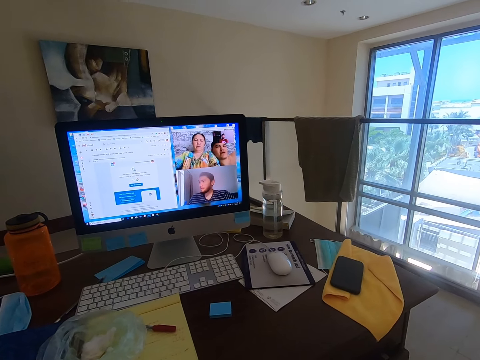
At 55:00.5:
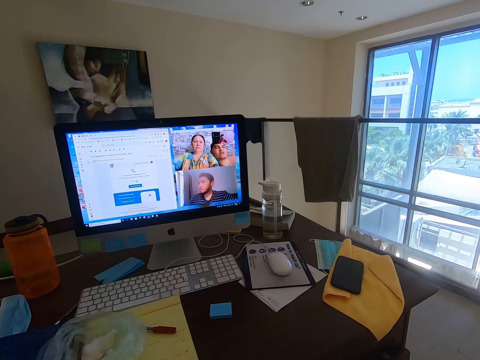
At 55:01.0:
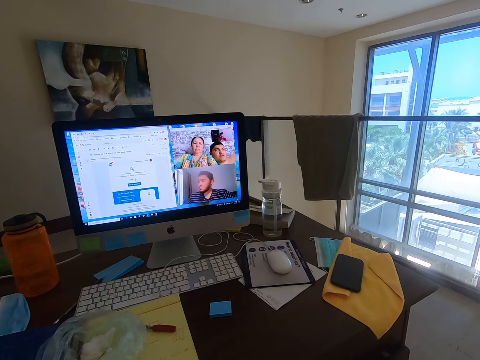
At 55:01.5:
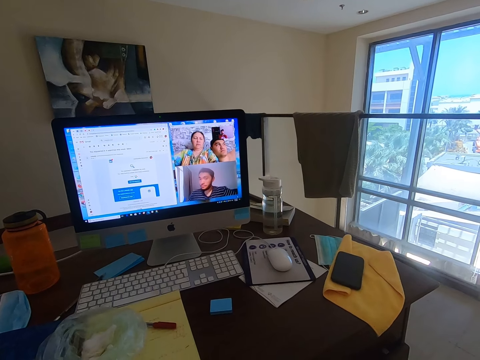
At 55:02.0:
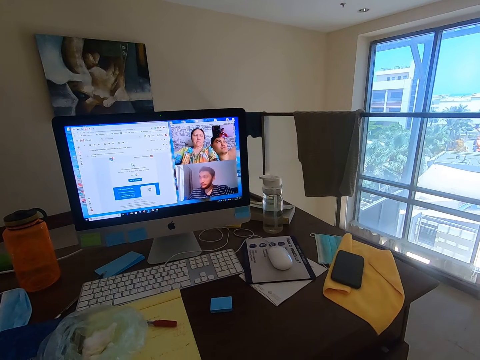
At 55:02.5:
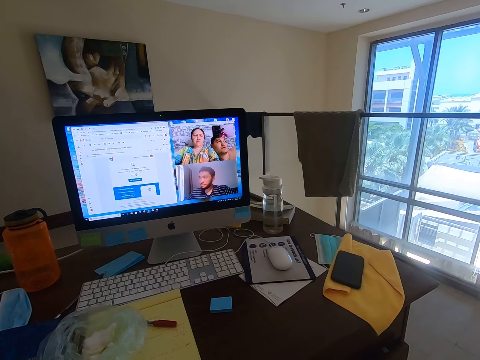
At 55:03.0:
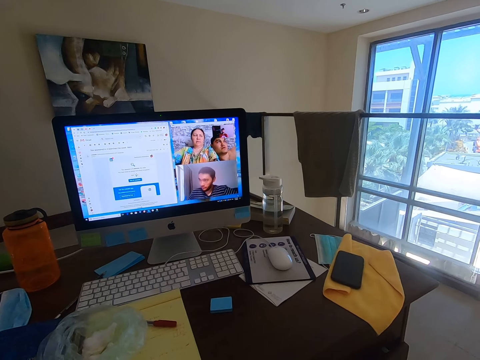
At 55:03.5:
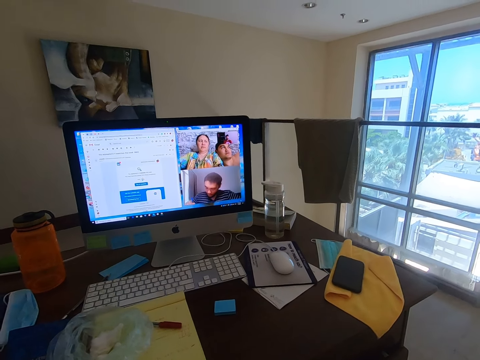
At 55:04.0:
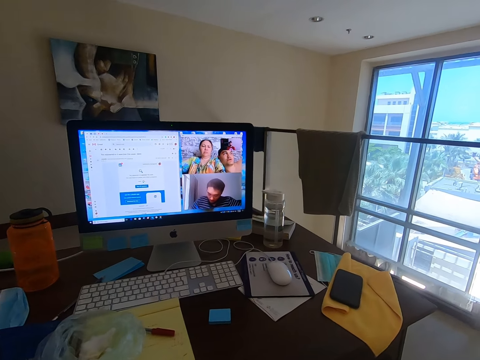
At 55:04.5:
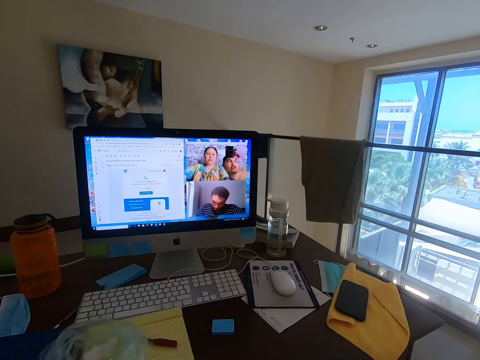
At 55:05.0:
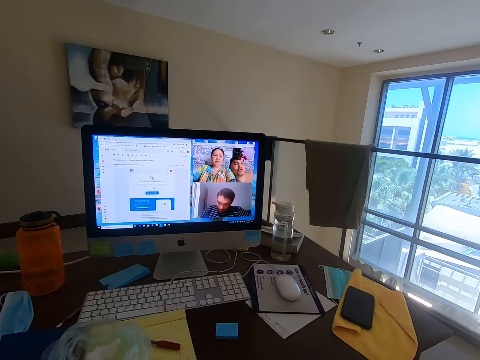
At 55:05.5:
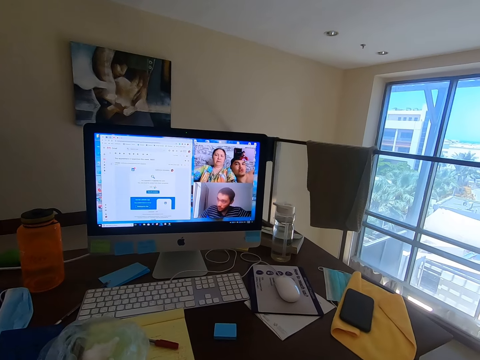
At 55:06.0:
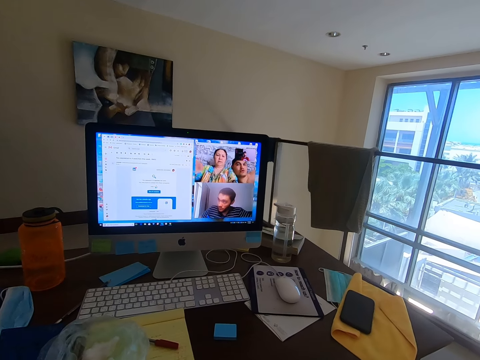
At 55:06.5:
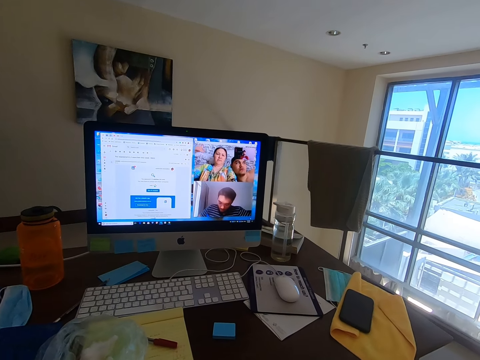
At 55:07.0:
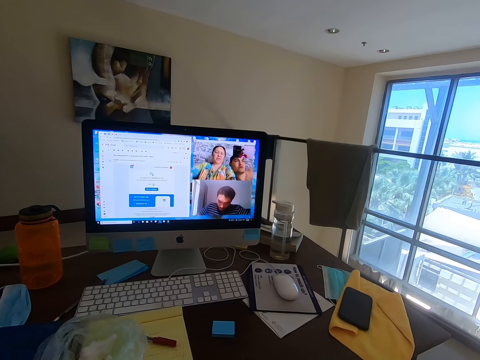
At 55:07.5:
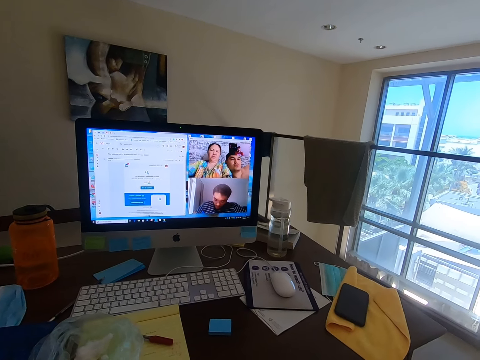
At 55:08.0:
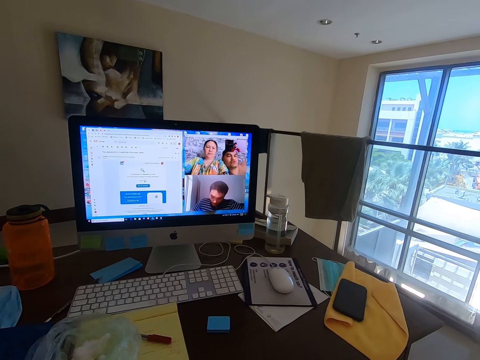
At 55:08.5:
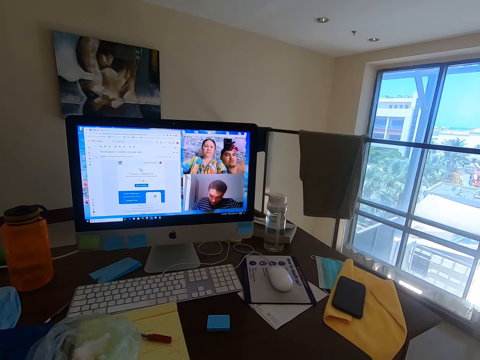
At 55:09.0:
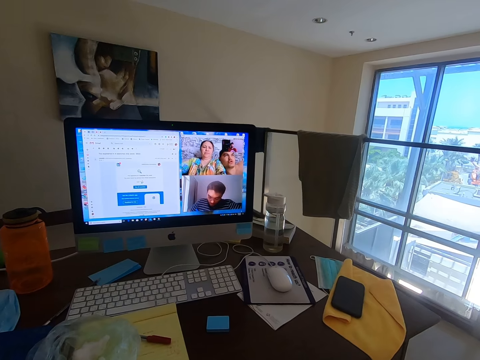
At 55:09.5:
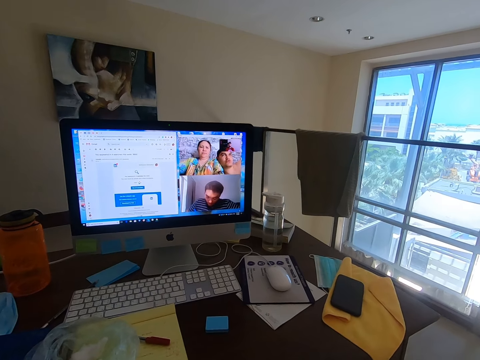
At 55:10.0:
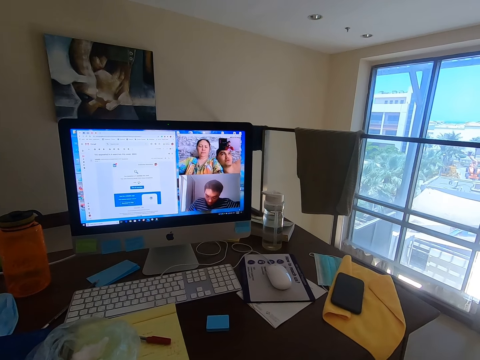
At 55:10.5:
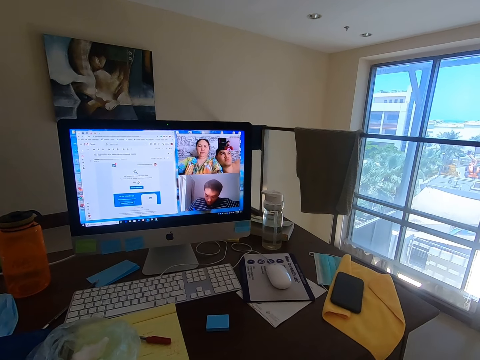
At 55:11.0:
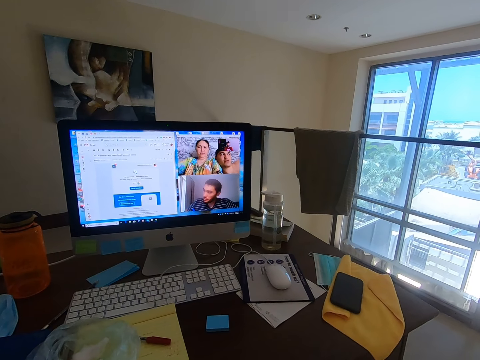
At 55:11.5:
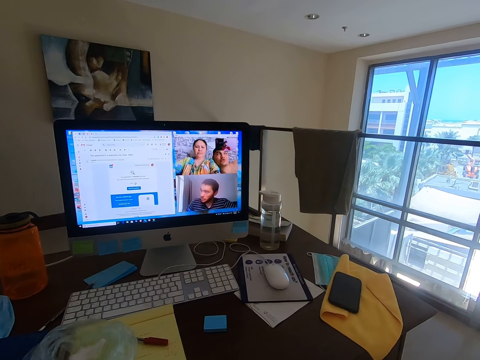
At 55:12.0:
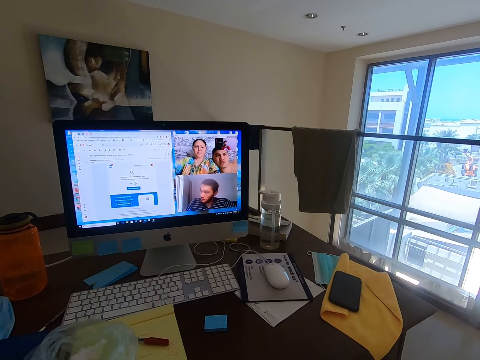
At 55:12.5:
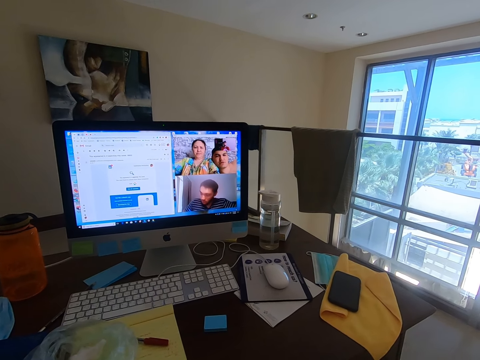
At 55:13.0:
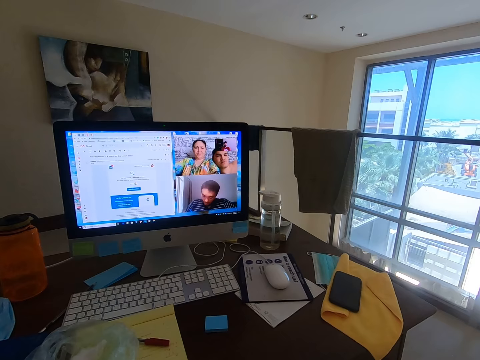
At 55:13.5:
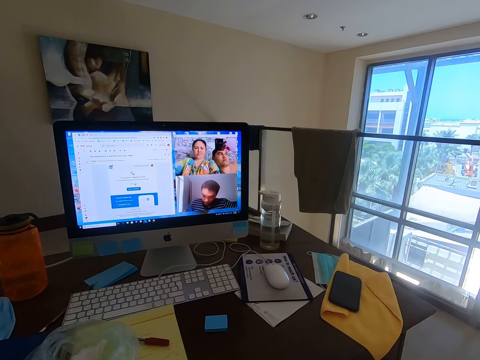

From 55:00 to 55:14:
A man converses with the camera wearer. A woman converses with the camera wearer. The man converses with the camera wearer.

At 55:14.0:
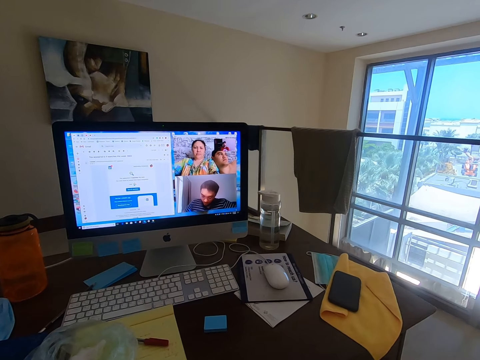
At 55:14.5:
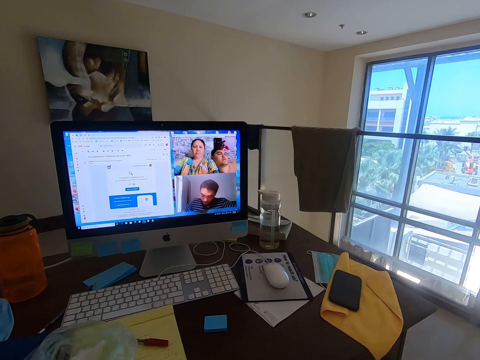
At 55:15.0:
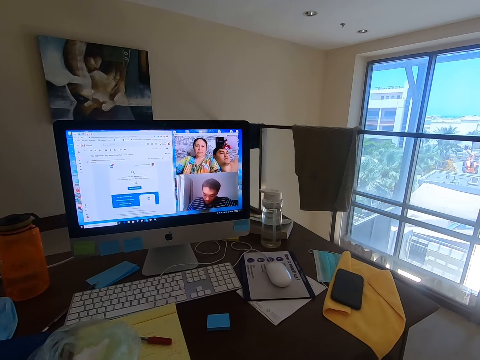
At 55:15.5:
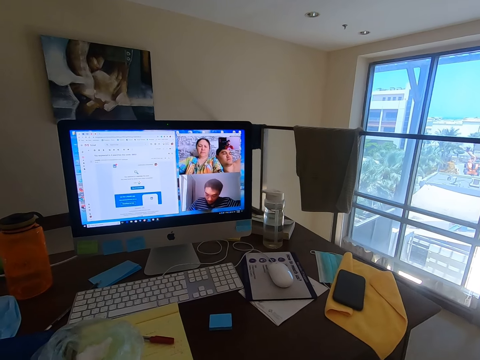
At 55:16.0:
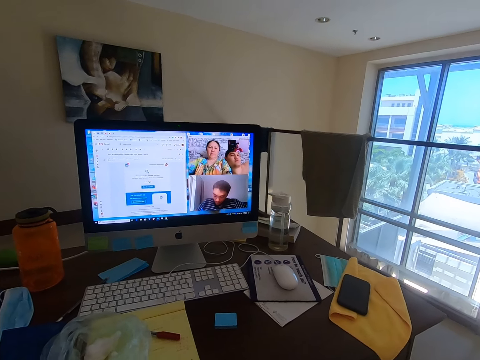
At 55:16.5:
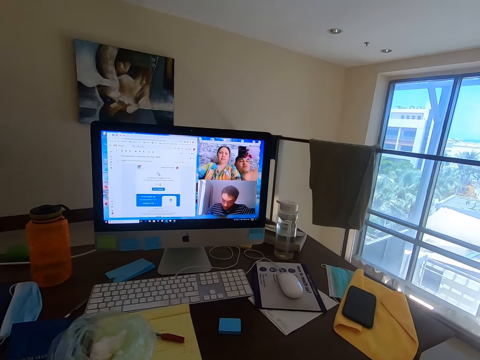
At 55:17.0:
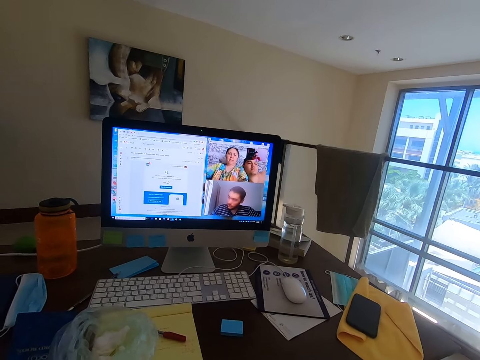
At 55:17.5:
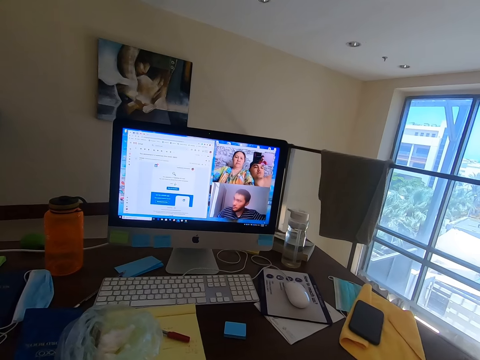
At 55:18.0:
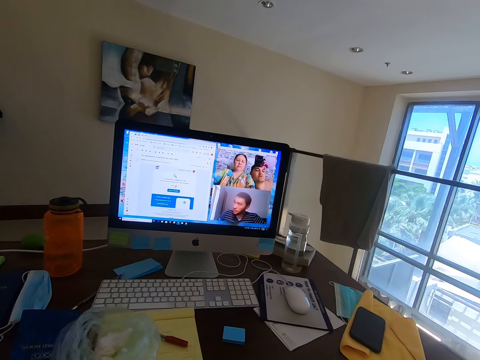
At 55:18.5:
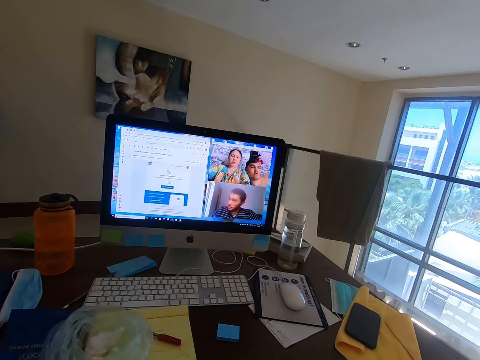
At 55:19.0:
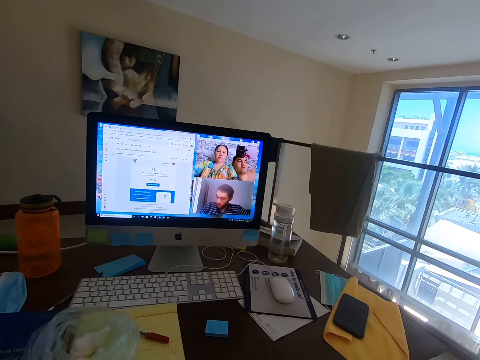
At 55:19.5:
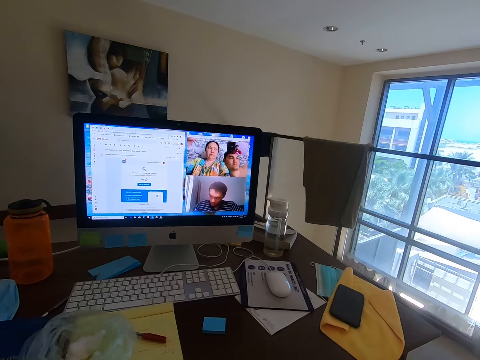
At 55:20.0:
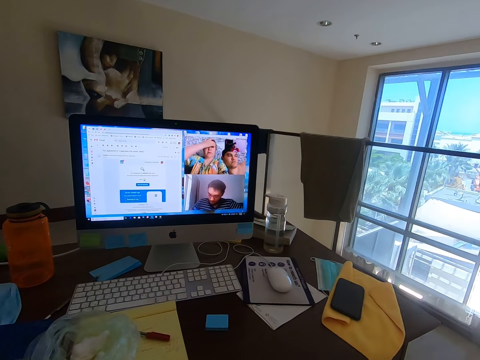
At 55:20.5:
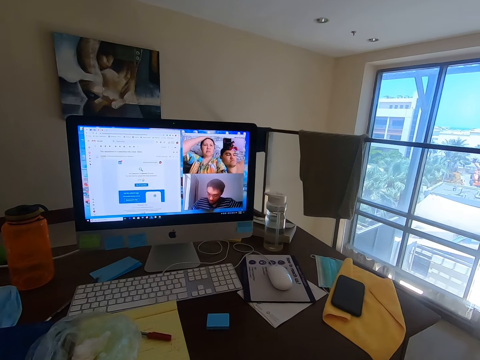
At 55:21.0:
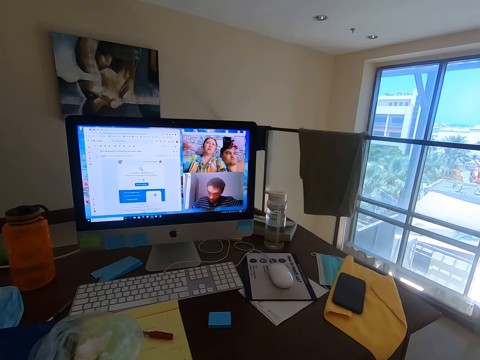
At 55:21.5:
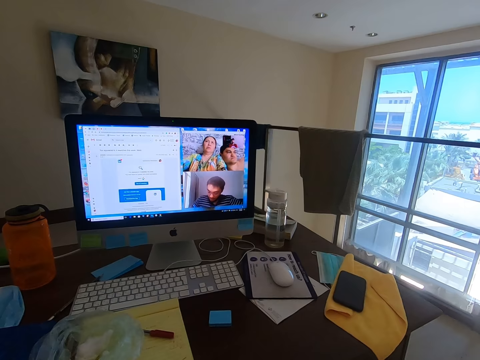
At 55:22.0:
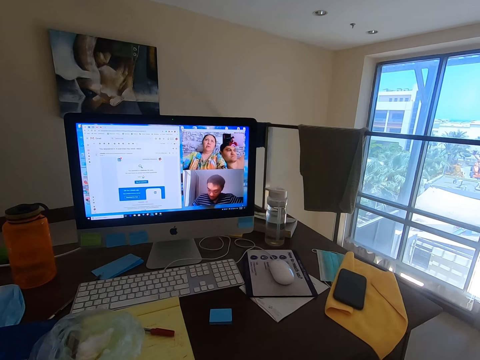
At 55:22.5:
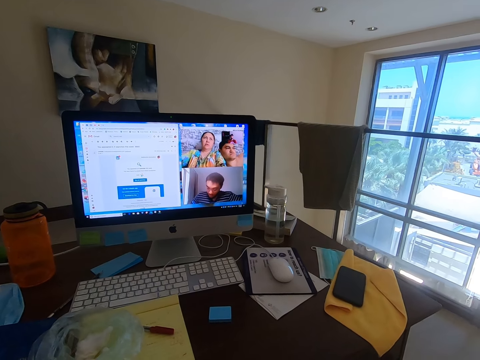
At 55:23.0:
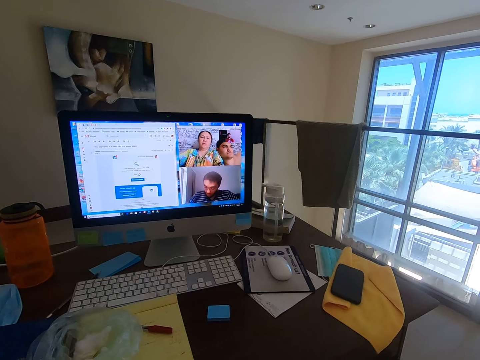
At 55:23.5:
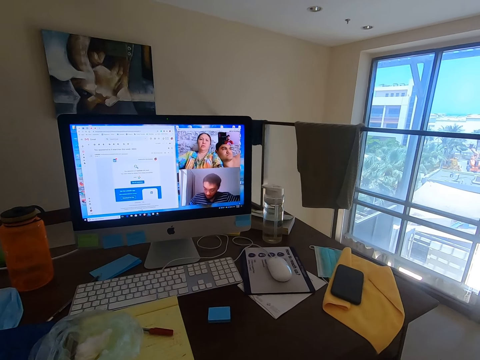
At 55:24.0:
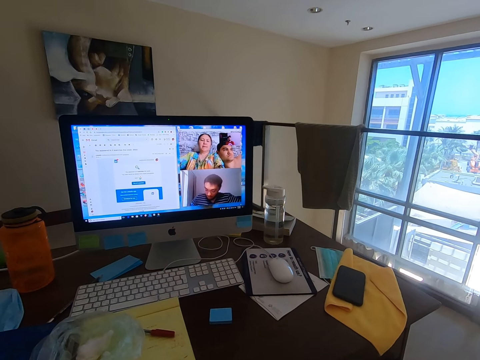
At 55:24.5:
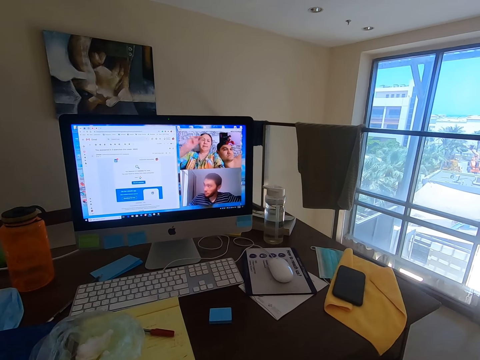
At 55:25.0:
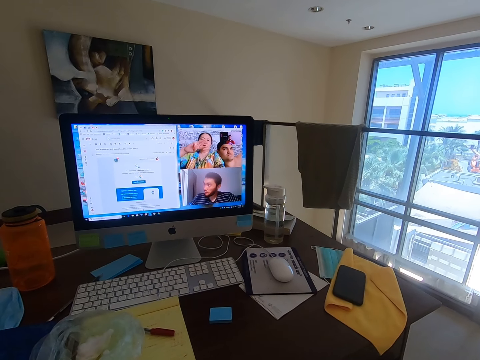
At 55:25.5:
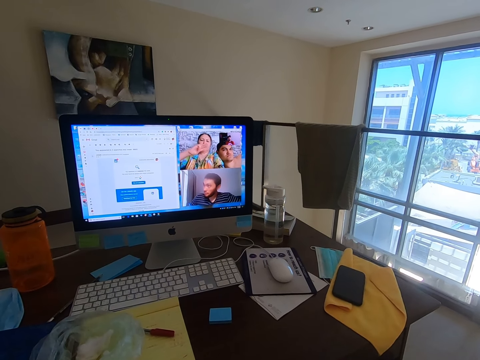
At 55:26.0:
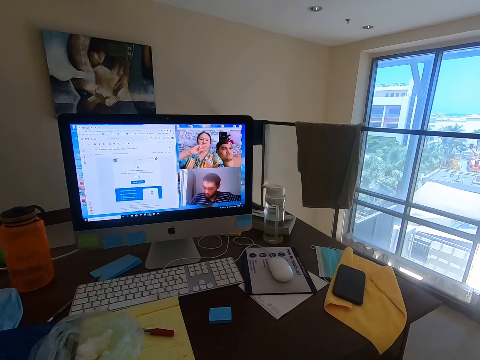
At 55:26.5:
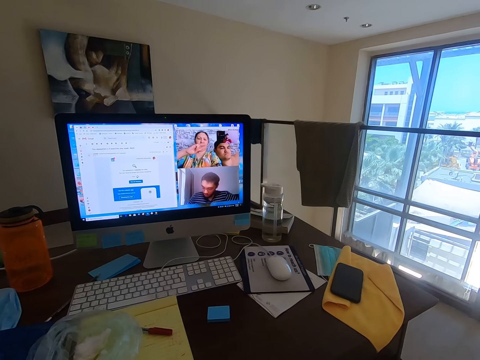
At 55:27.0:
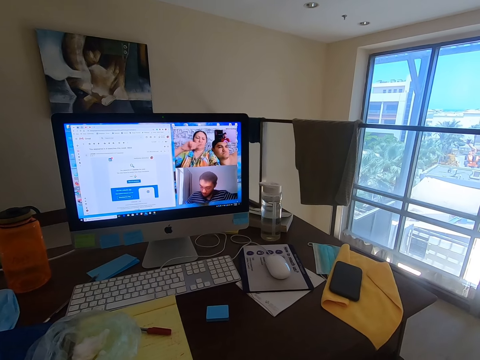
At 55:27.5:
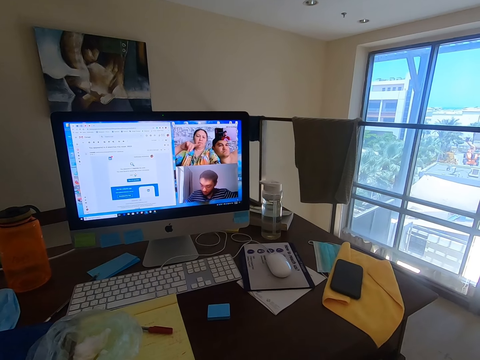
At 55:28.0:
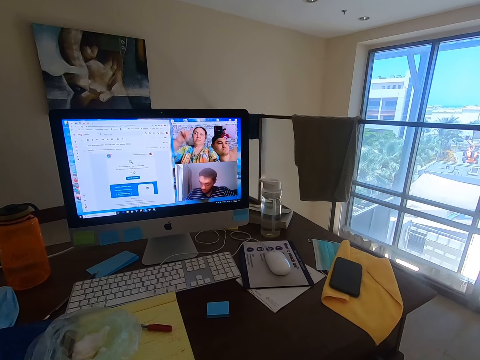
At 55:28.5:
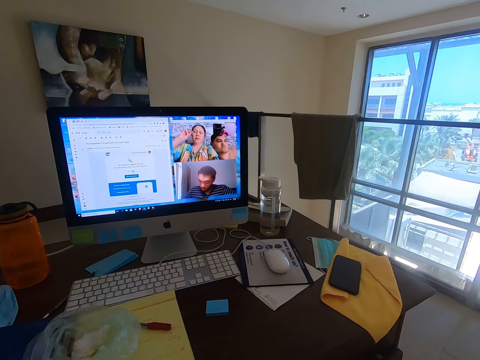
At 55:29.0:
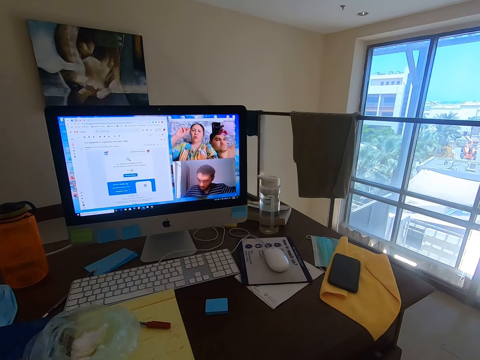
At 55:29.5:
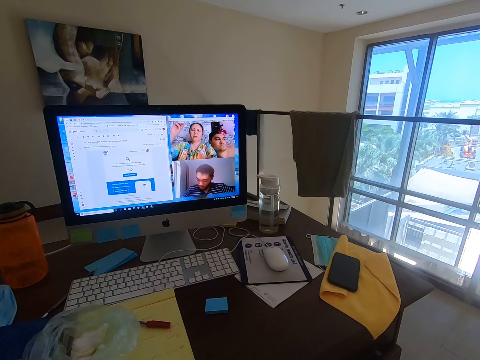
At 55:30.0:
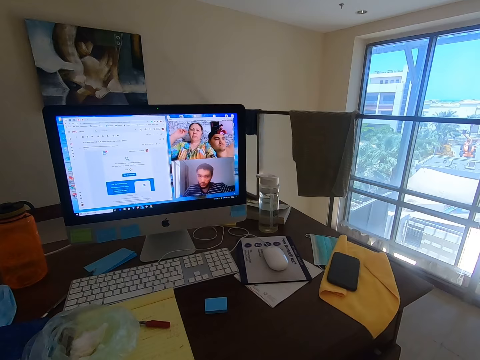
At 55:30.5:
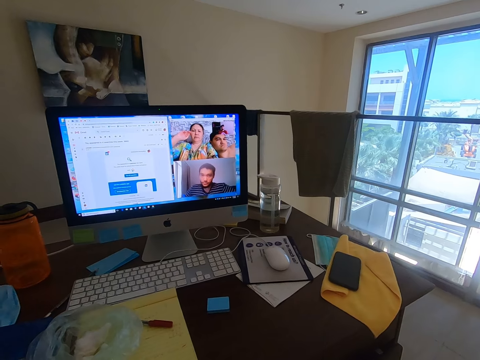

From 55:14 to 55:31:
The camera wearer converses with a man, a woman and another man. The woman converses with the camera wearer.
